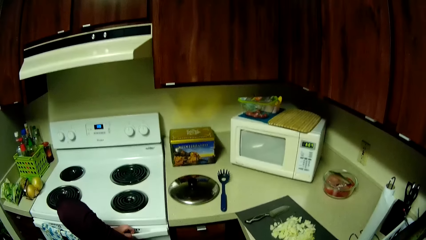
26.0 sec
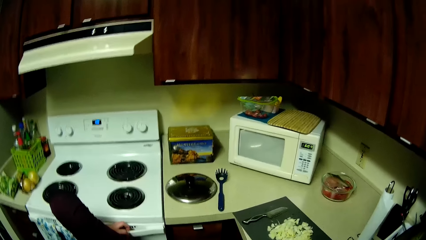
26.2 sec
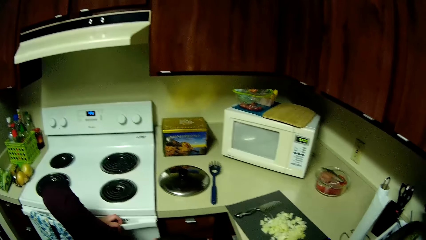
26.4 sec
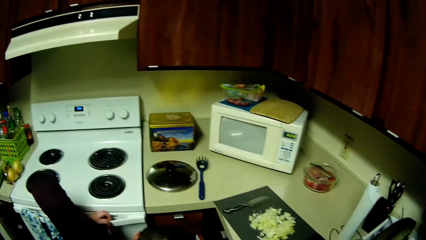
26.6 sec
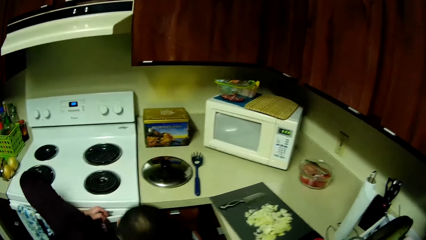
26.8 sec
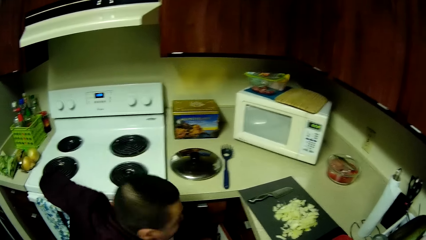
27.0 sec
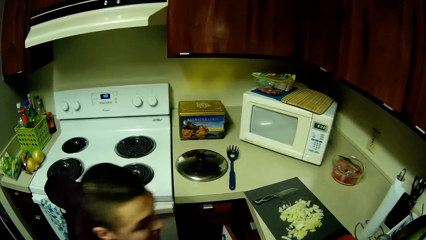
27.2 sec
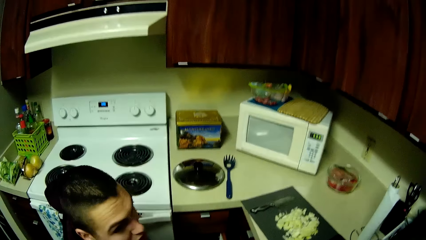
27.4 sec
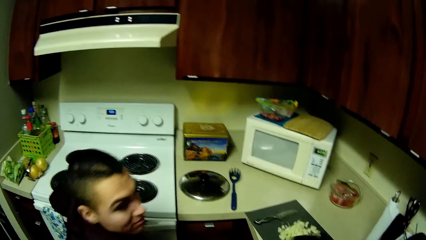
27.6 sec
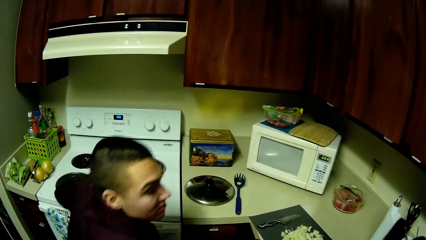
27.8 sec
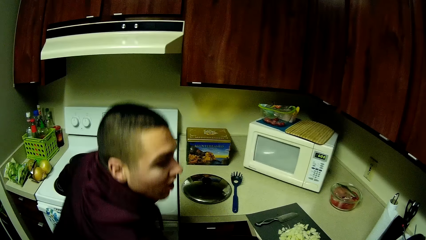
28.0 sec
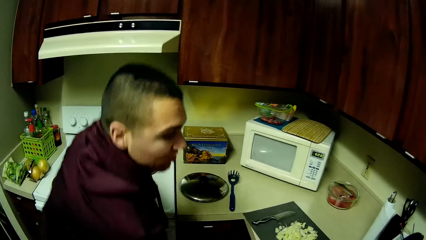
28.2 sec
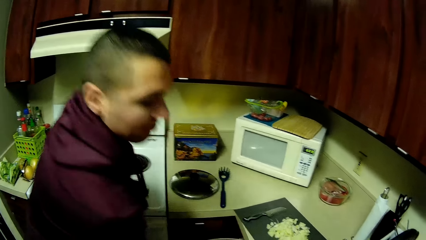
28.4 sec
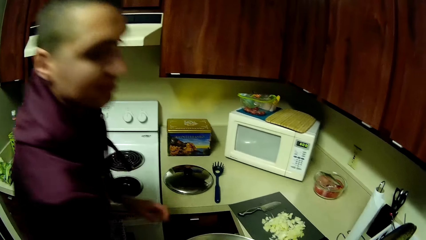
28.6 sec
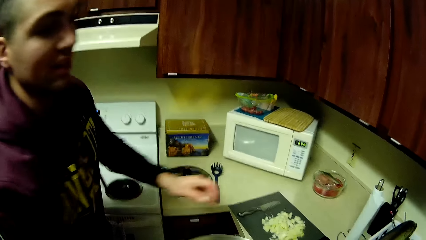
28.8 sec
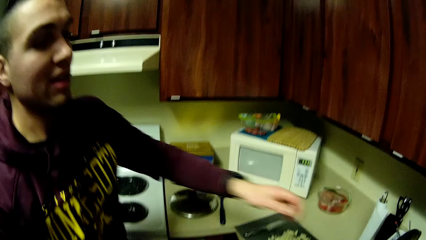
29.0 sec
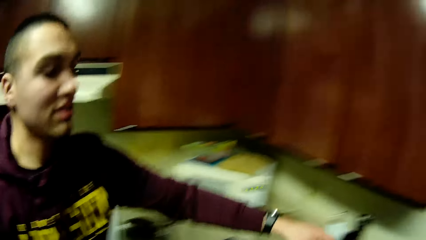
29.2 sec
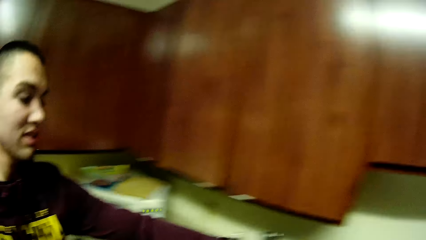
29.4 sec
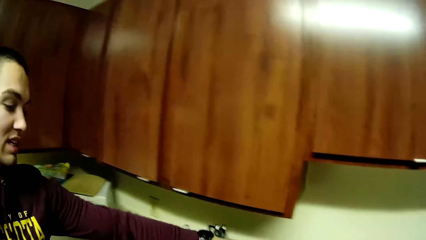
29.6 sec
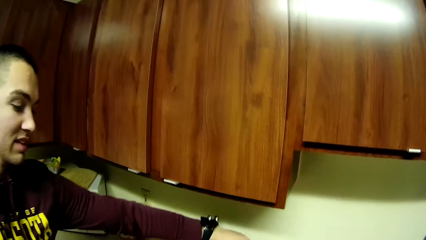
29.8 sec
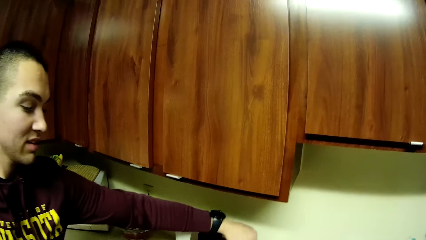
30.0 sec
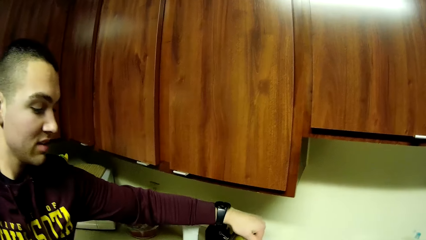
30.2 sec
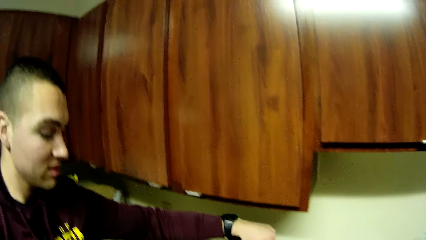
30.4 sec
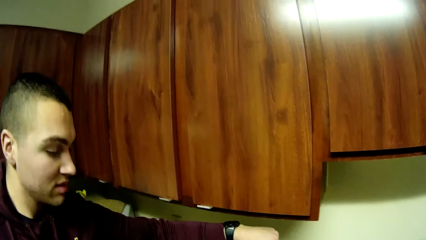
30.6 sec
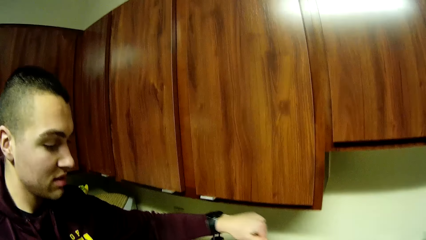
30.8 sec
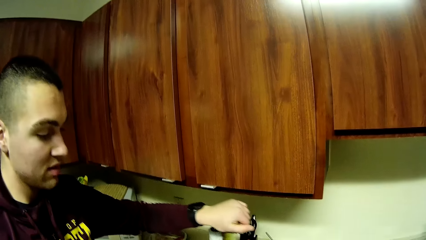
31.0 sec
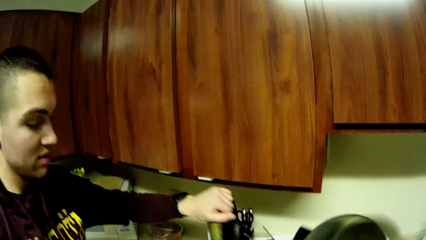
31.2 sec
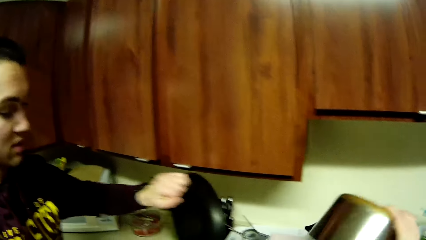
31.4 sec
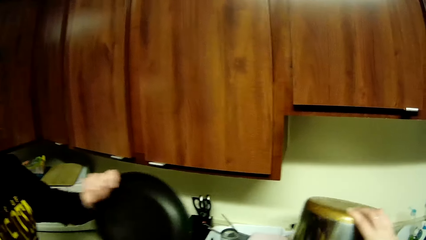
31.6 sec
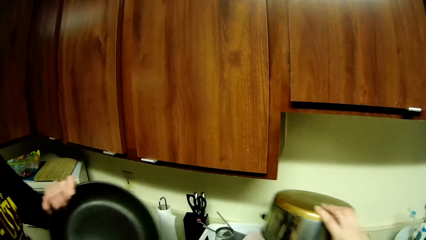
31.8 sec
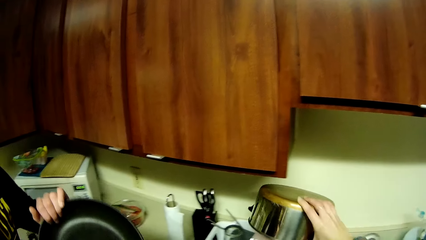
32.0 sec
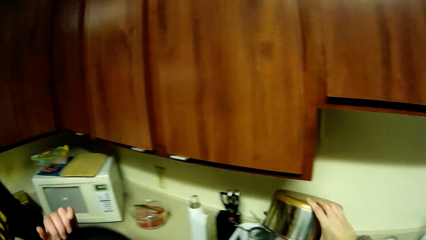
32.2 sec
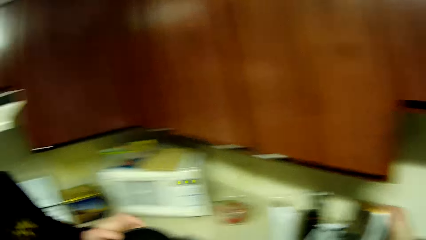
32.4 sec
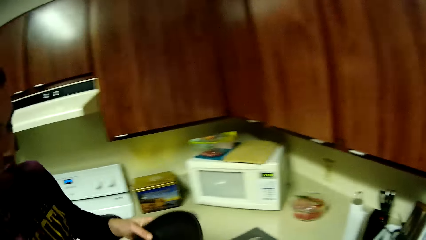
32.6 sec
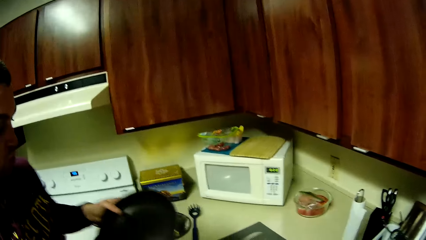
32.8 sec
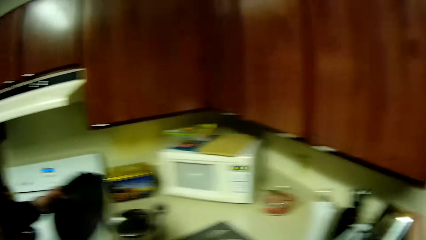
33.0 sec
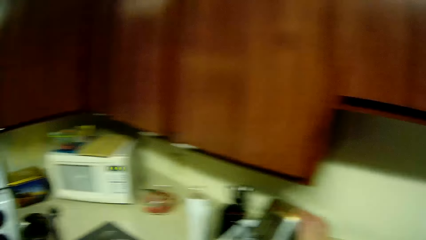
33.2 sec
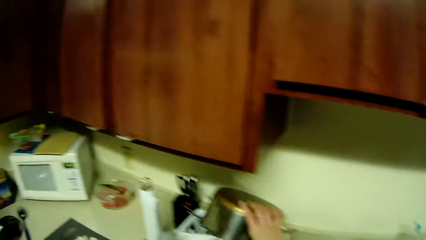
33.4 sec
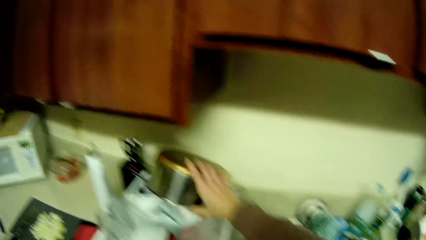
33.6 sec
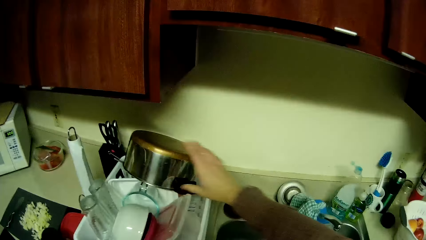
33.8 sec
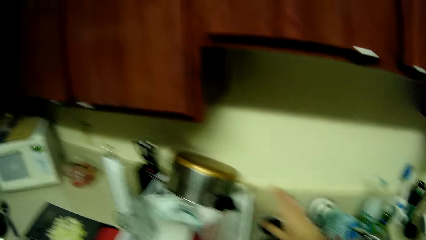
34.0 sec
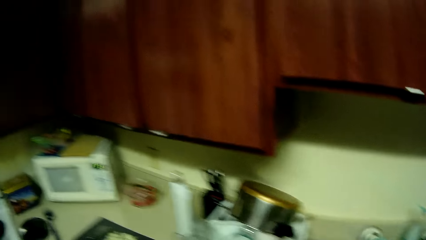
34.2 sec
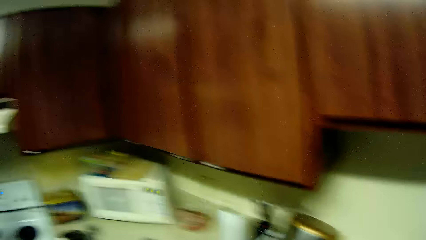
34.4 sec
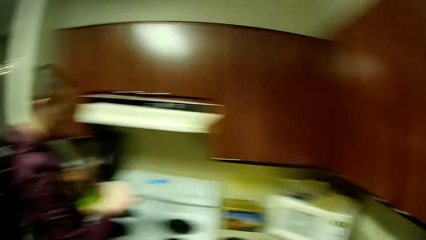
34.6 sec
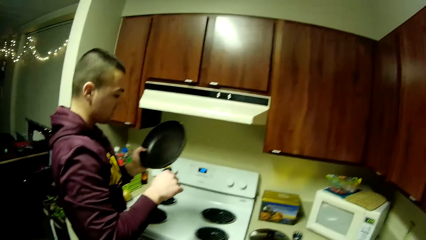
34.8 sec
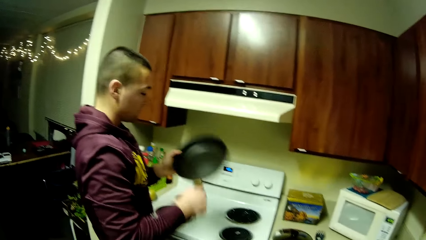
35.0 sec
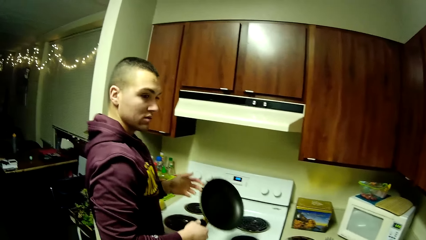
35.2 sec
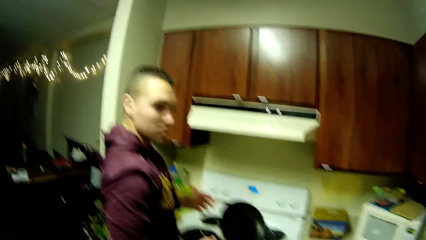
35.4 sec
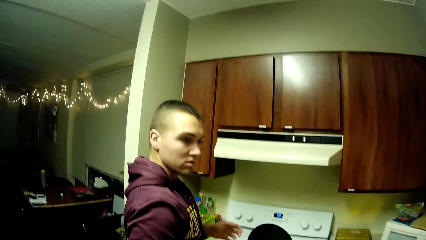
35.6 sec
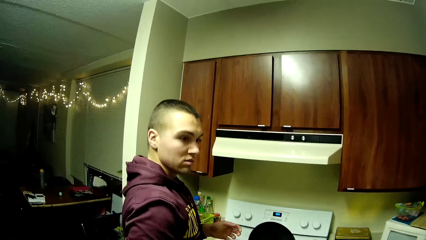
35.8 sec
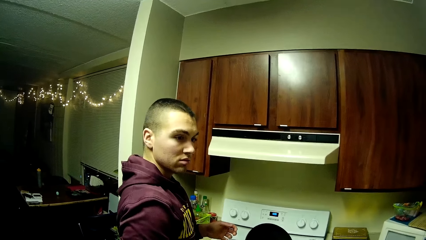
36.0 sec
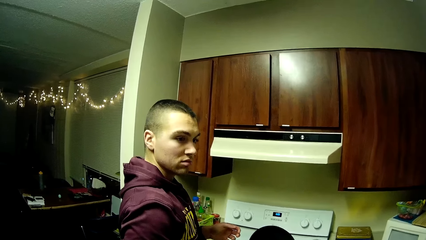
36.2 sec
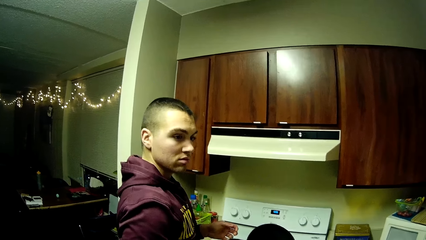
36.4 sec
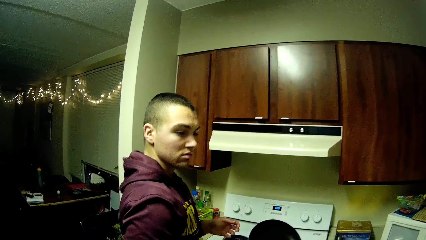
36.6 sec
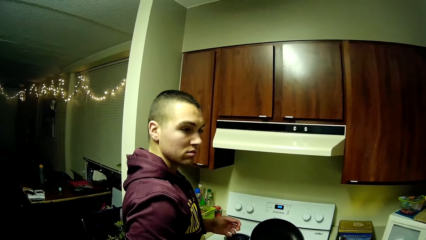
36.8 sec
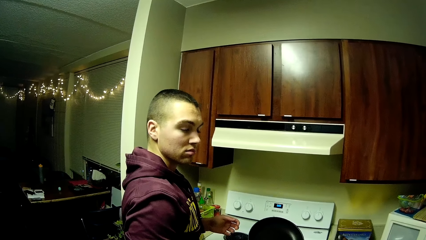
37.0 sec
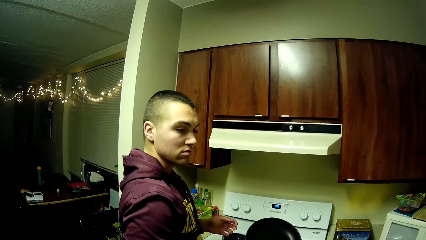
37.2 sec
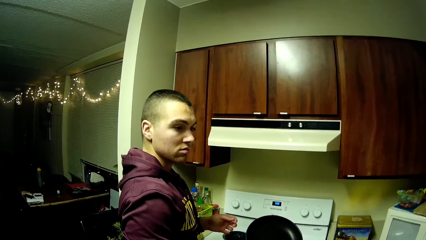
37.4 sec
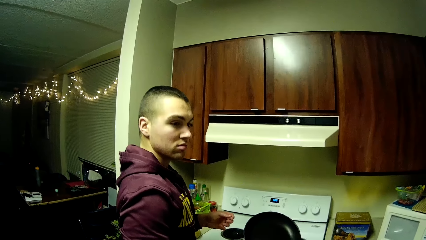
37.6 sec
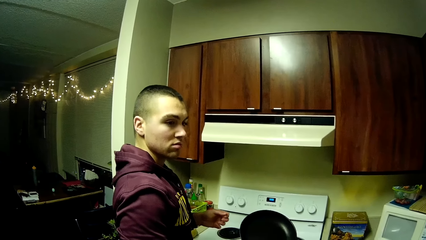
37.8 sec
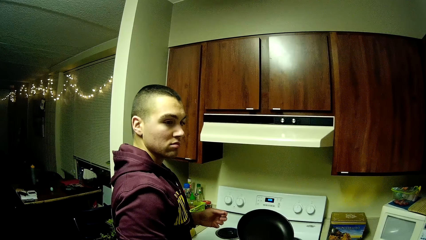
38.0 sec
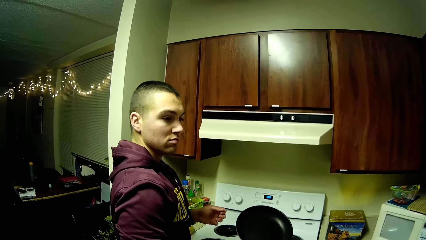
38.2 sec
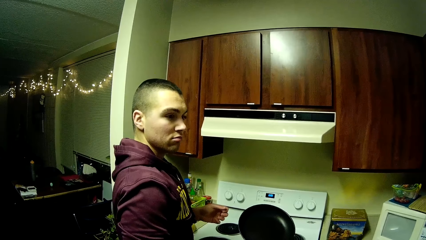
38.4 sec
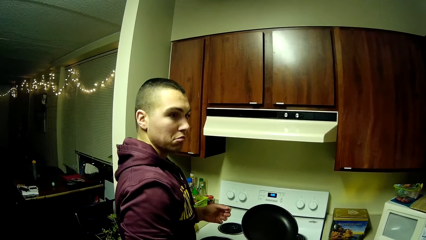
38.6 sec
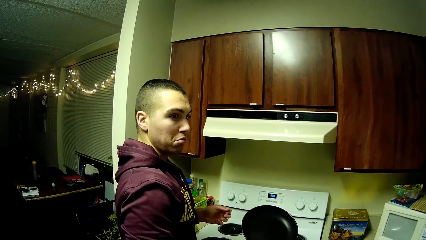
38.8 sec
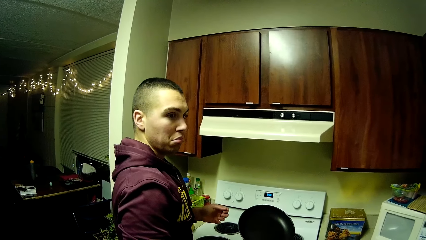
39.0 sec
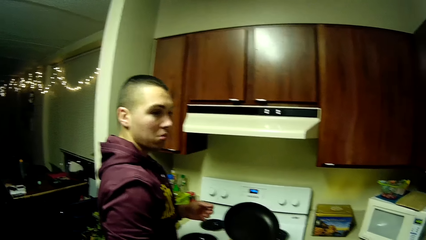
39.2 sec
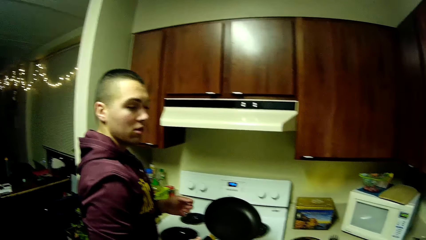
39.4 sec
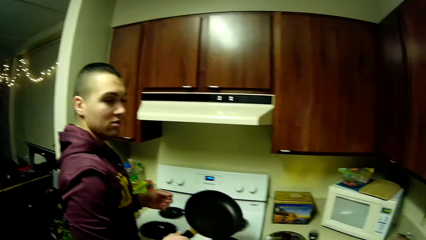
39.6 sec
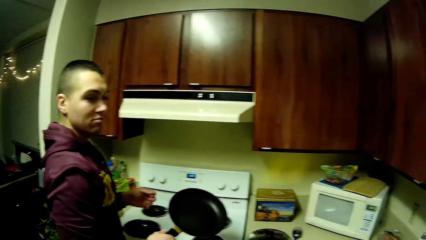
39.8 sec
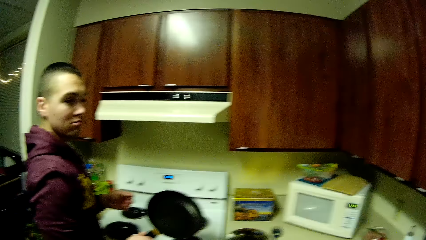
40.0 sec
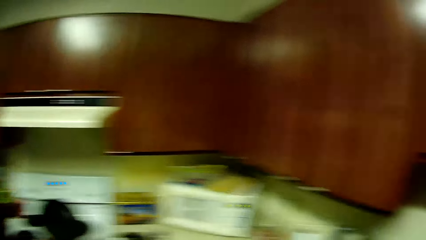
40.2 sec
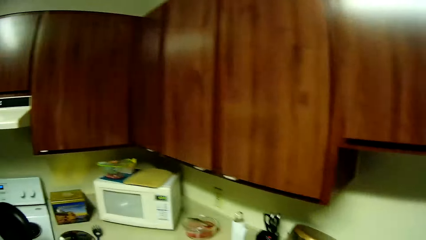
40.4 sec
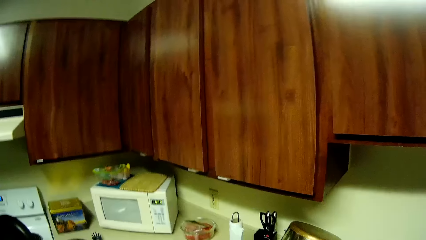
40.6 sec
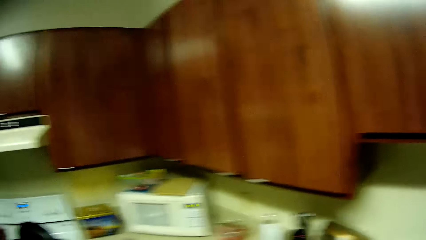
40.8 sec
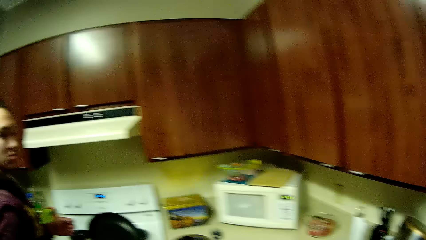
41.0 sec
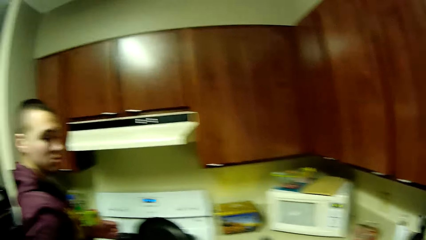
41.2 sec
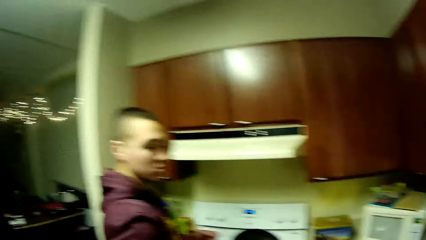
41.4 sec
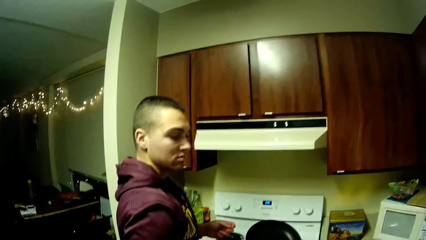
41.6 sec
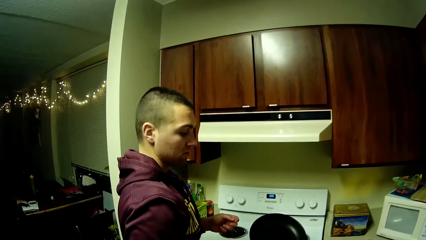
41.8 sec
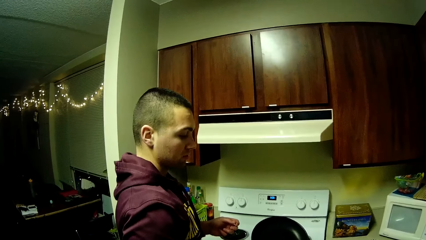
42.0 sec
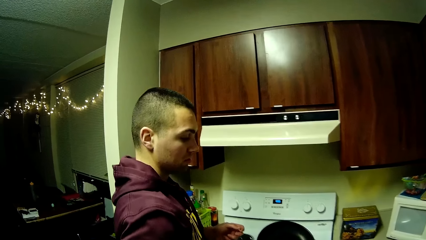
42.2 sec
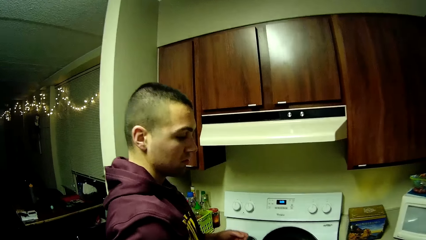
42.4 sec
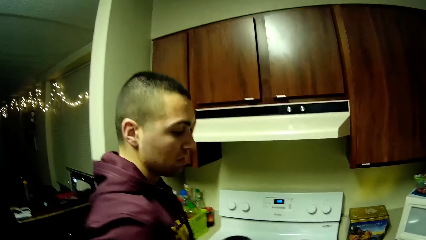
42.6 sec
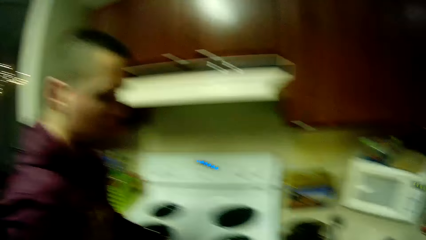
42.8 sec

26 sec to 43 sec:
A man picks a frypan from a plate rack with his left hand. The camera wearer drops a pan in the plate rack with her right hand. The man holds the oven pot pan. The camera wearer holds the pot. The man looks at the camera wearer. The man interacts with the camera wearer.
